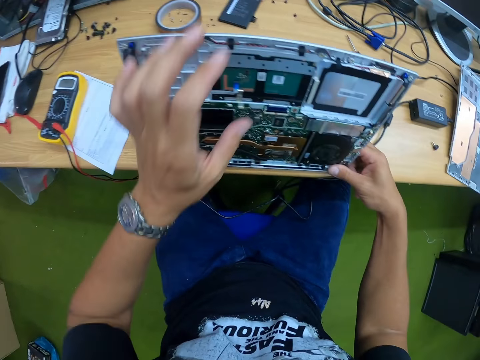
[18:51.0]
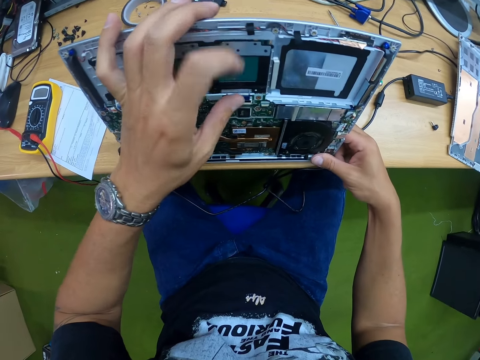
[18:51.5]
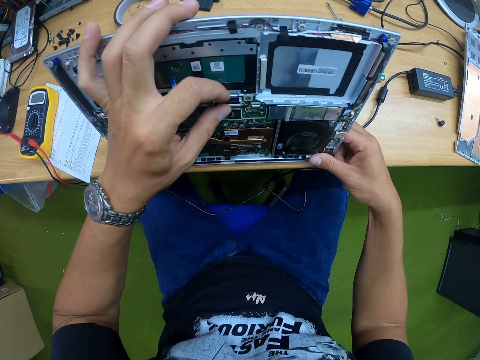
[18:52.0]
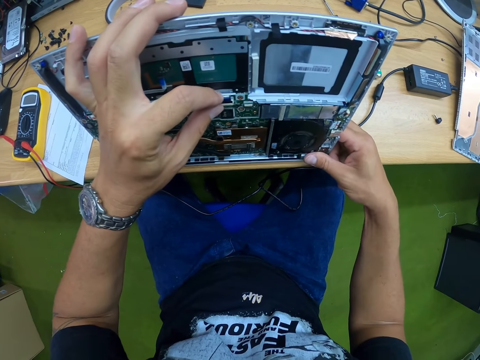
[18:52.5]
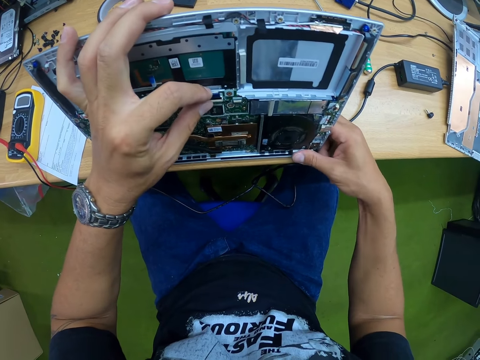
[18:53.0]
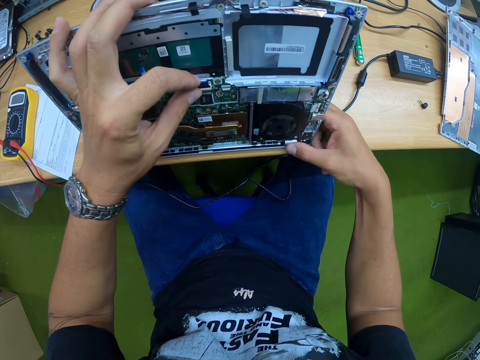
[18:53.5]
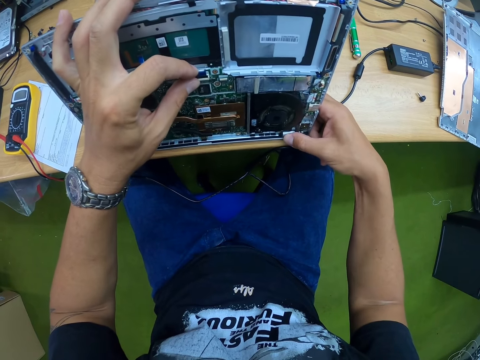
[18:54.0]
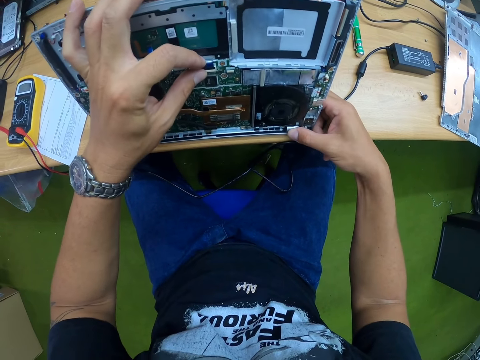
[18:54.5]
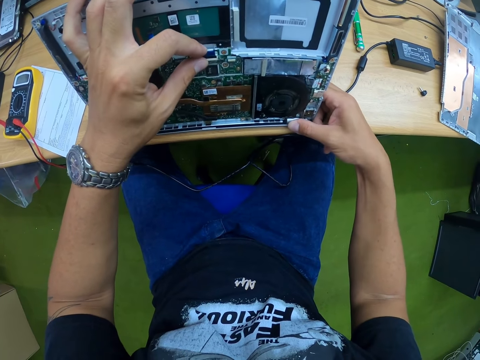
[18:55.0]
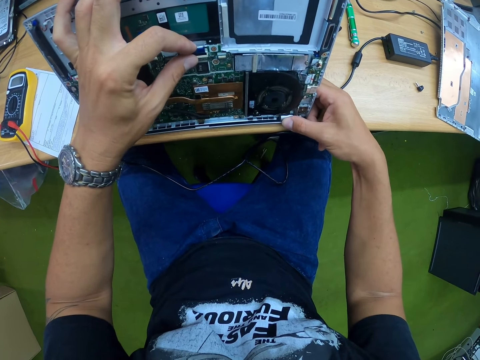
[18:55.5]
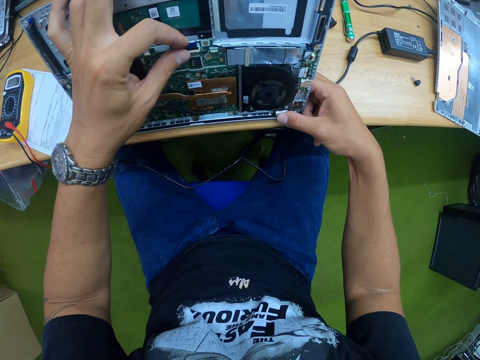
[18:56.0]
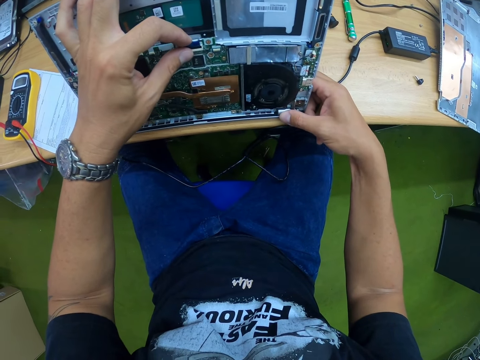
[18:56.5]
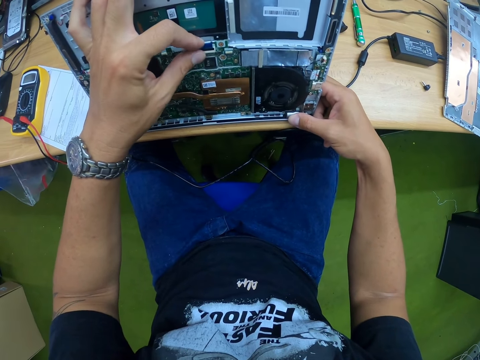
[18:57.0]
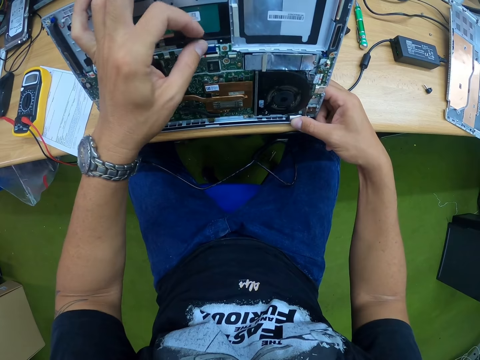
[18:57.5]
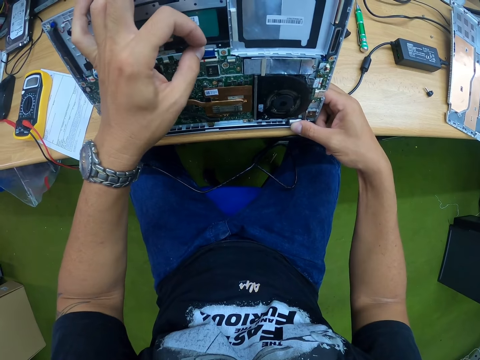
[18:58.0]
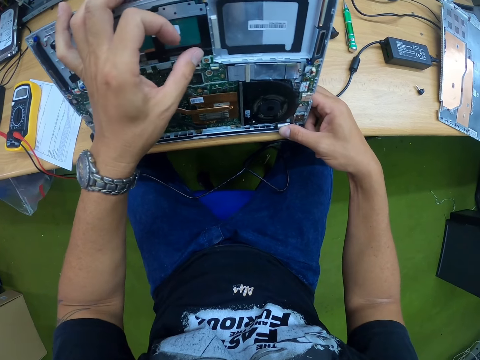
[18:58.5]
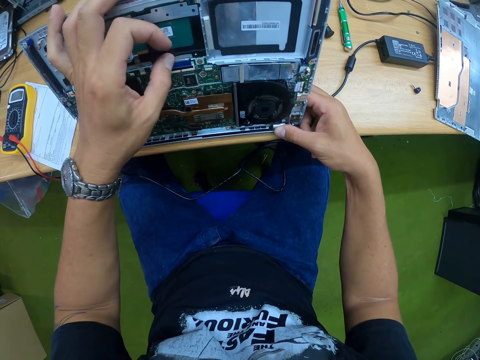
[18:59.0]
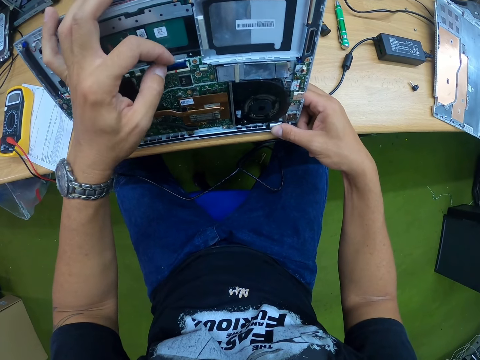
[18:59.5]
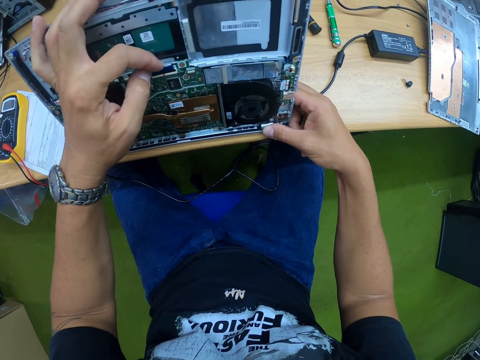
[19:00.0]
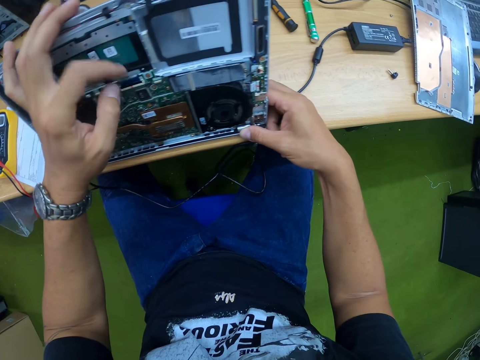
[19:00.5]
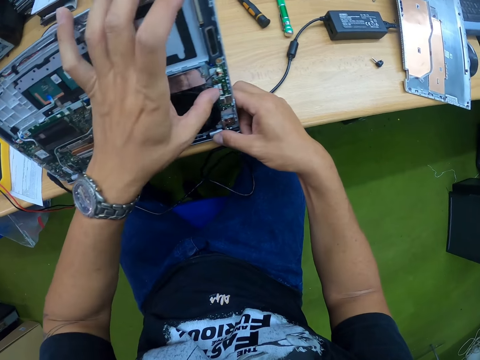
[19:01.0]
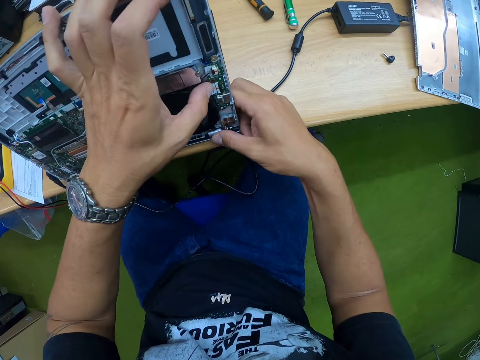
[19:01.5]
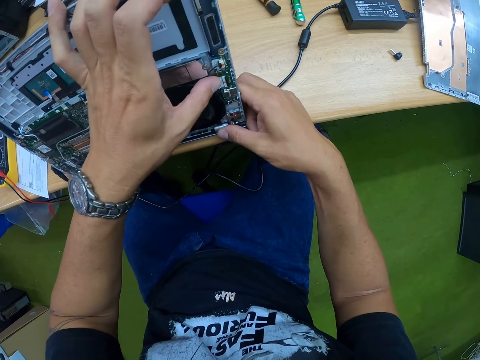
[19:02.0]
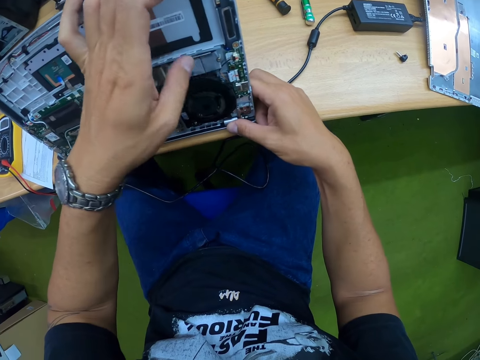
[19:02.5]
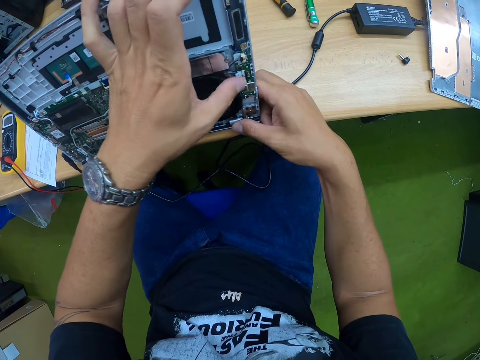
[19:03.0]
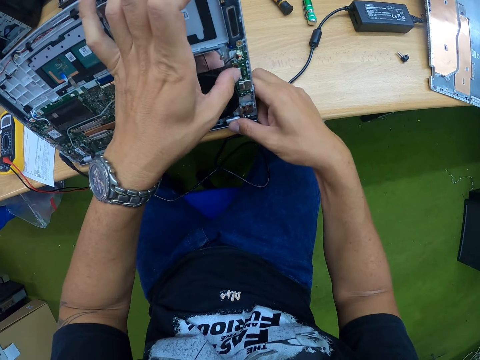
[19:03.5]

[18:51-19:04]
The camera wearer presses a slot with his left hand. He presses a button on the motherboard with his left hand.

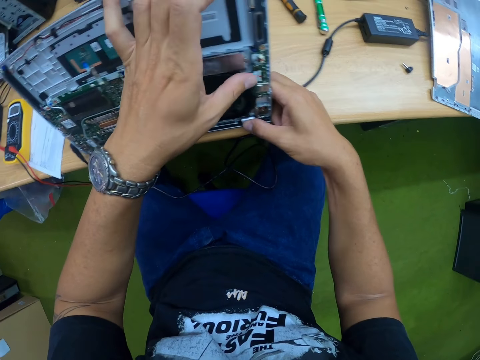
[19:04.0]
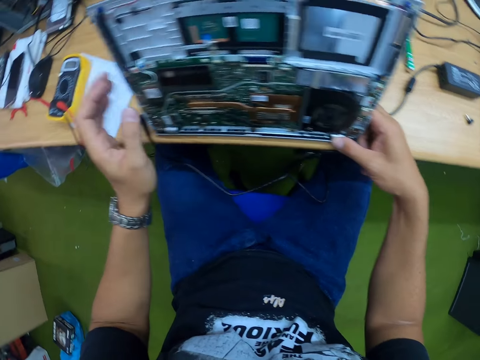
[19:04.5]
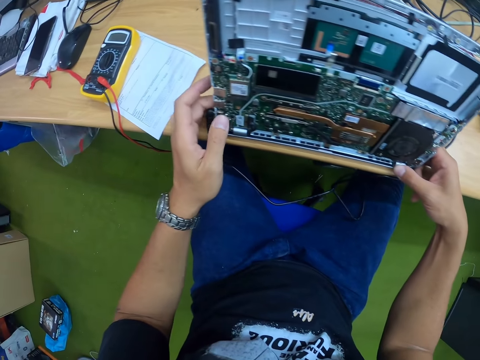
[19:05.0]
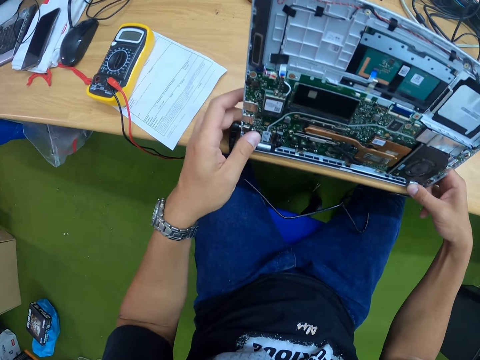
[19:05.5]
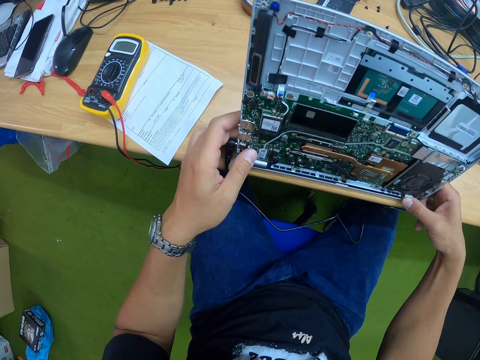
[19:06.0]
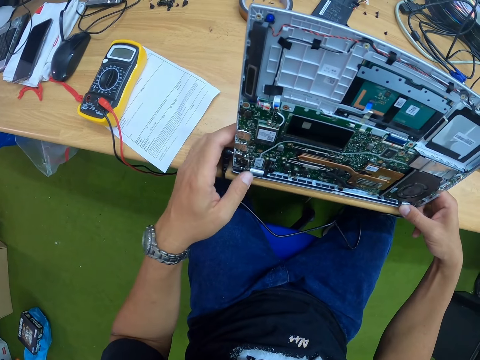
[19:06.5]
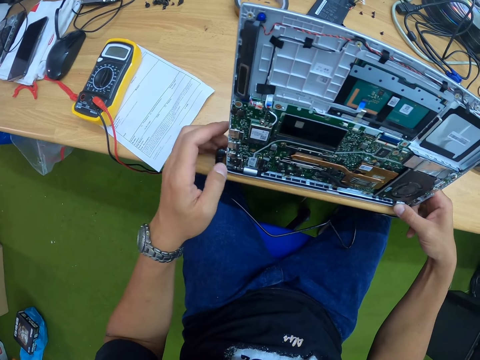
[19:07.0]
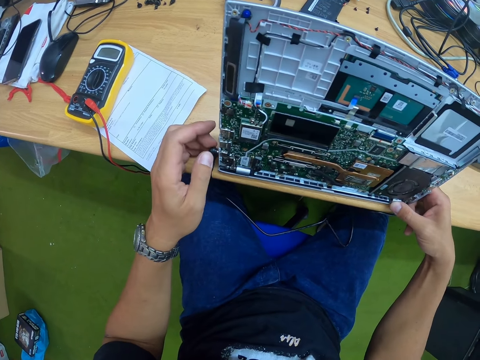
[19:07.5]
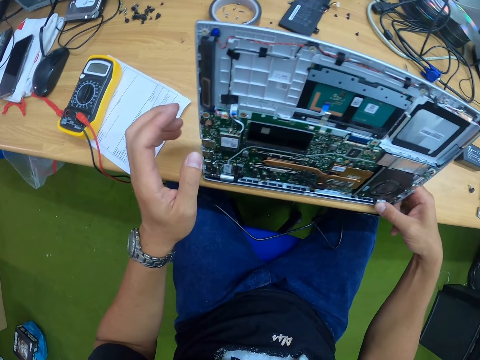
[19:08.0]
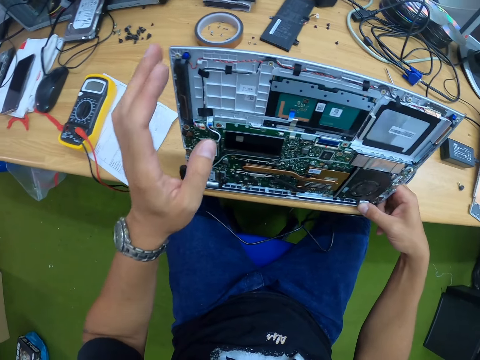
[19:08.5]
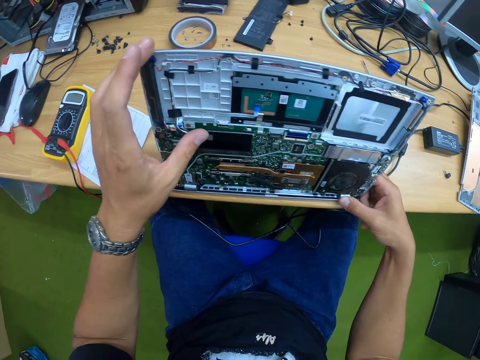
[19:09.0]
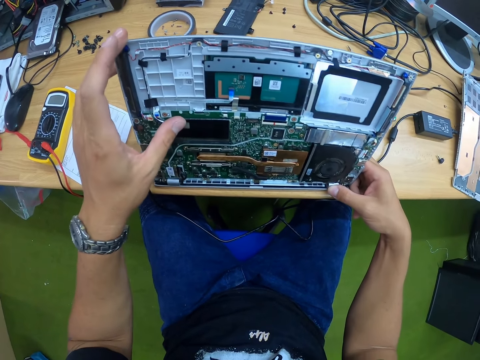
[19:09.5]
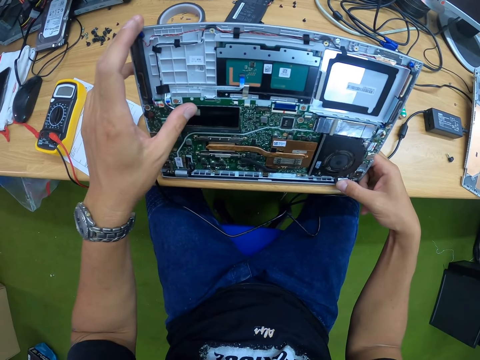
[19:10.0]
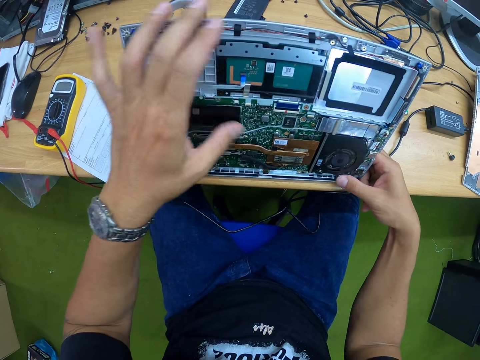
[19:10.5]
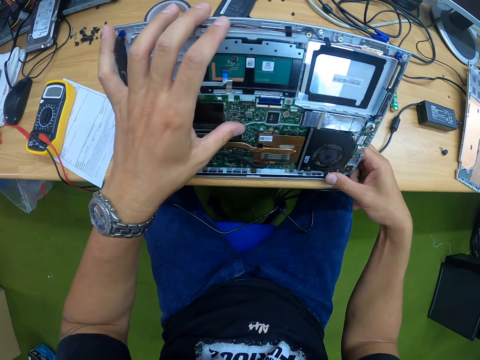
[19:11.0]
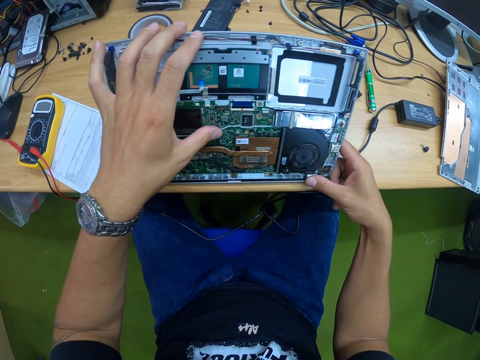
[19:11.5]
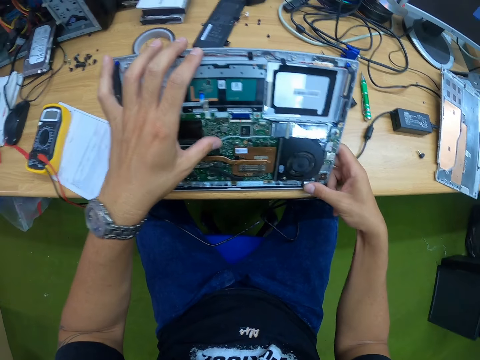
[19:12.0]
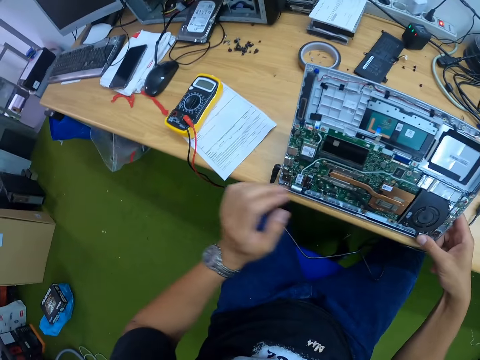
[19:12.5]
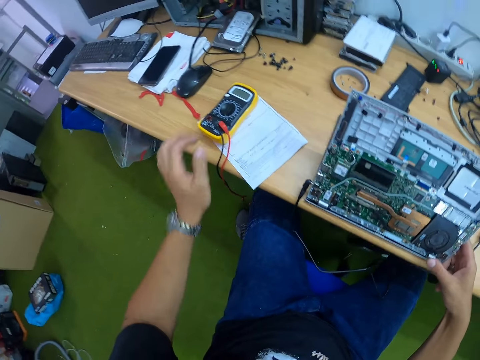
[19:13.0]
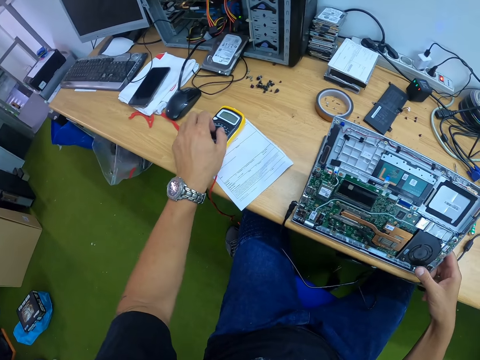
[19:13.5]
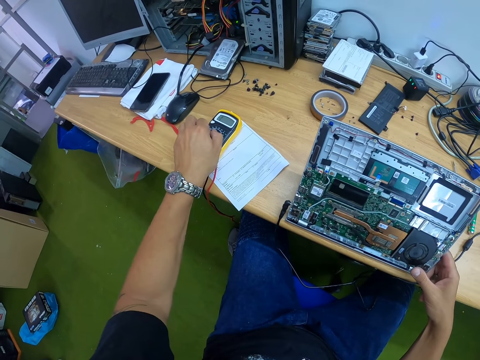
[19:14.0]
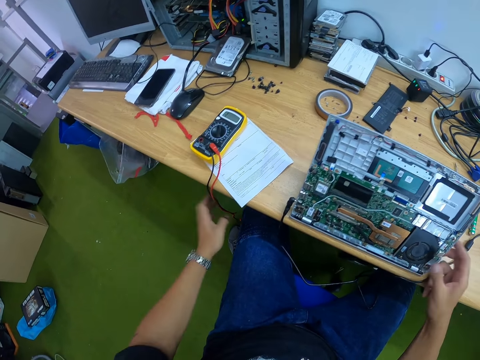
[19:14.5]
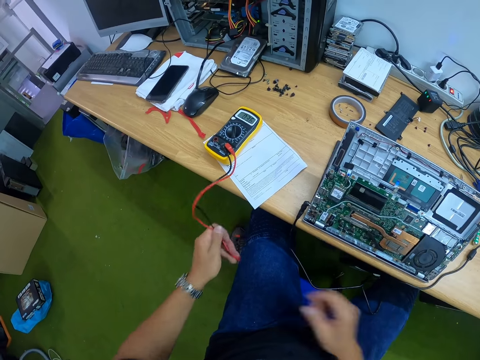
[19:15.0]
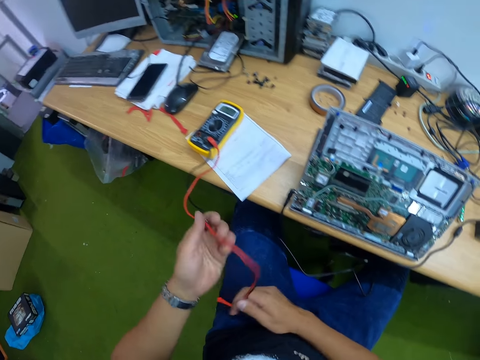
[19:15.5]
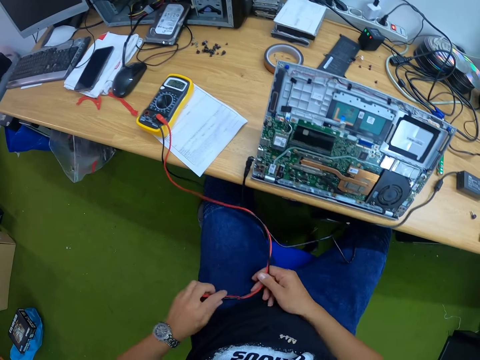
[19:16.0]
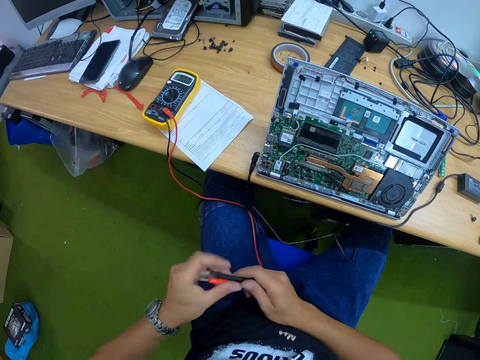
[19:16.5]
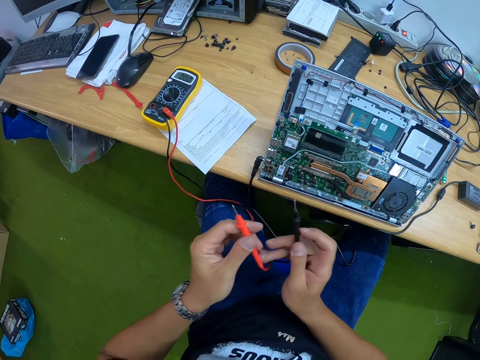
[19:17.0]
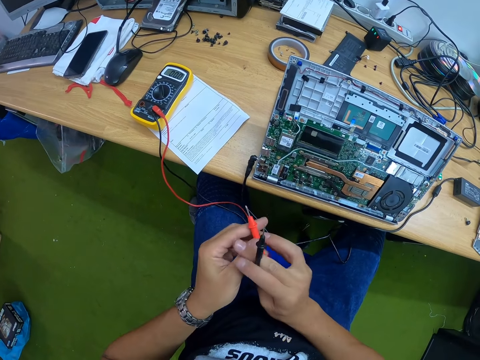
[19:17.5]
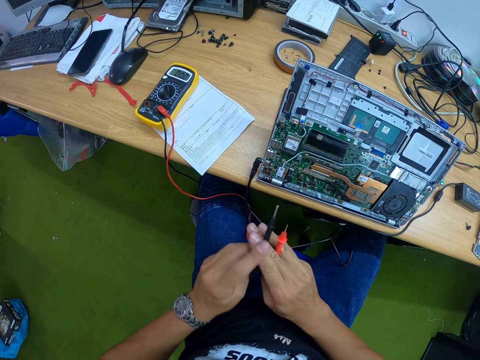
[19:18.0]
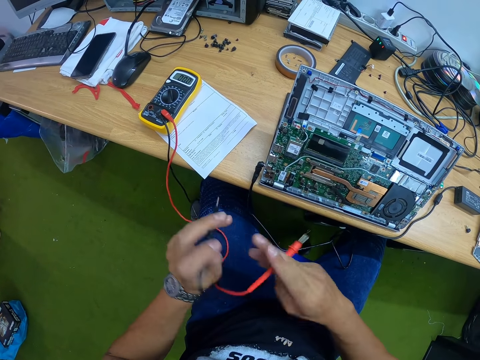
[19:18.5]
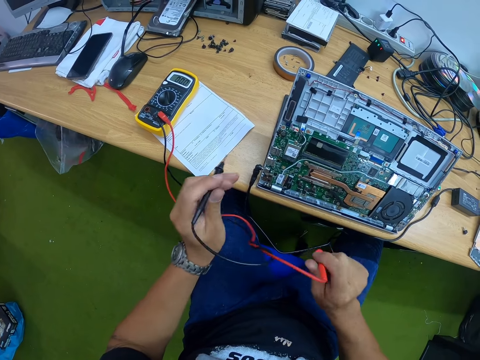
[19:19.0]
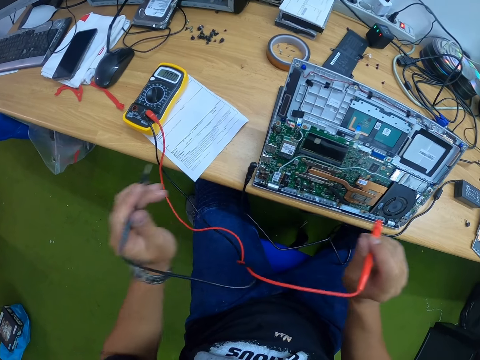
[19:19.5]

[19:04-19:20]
The camera wearer presses a button on the motherboard with his left hand. He looks at the laptop. He places his left hand on a RAM on the motherboard. He places his left hand on a cord on the motherboard. He sets a range selector of the multimeter with his left hand. He picks up the cord of the multimeter with his left hand. He holds the cord of the multimeter with his right hand. He holds a black test pin of the cord with his right hand. He holds a red test pin of the cord with his left hand. He transfers the black test pin of the cord in his right hand to his left hand. He transfers the red test pin of the cord in his right hand to his left hand.
